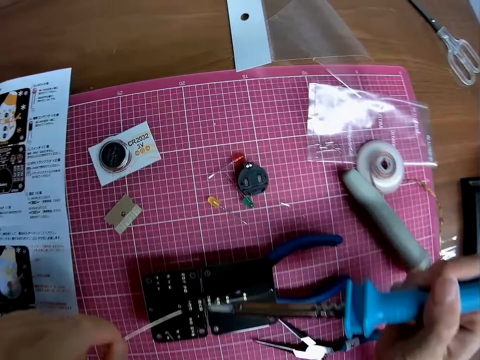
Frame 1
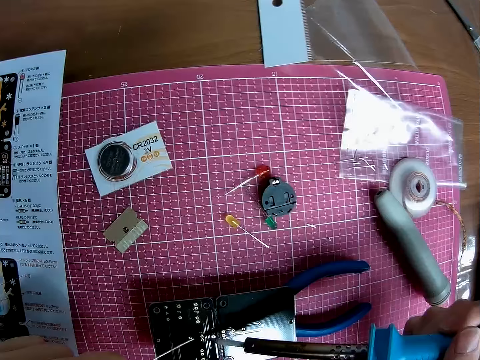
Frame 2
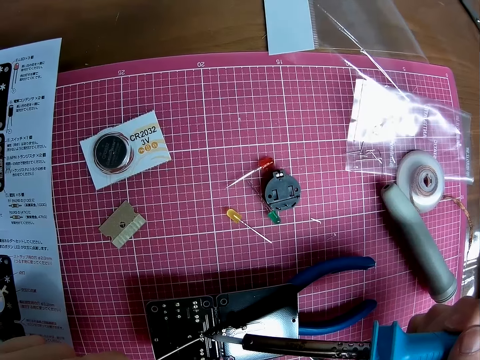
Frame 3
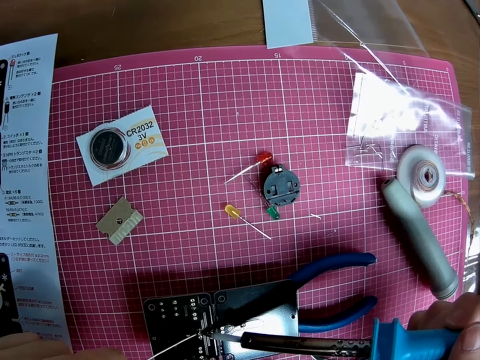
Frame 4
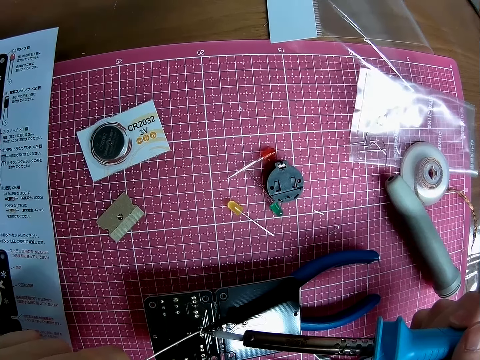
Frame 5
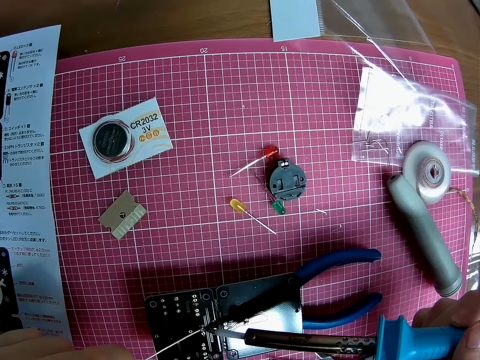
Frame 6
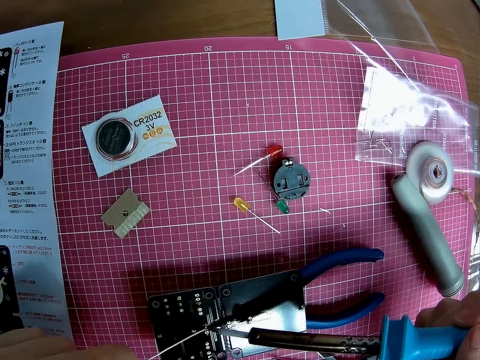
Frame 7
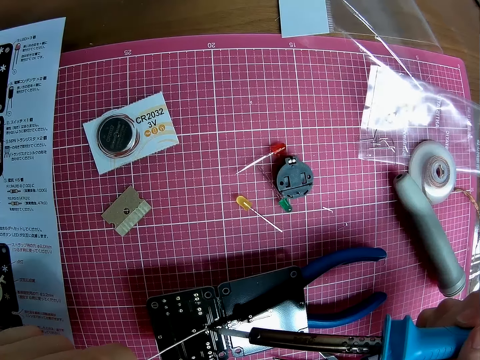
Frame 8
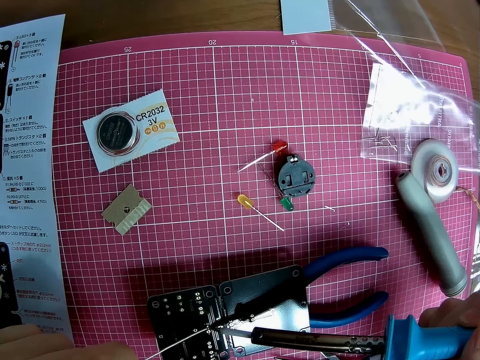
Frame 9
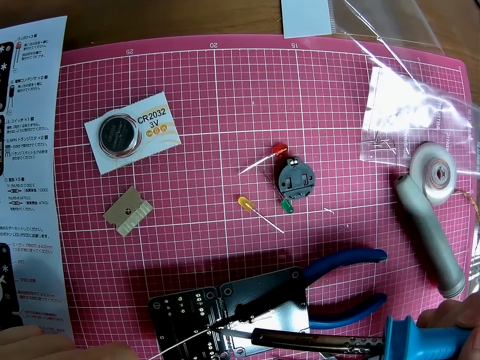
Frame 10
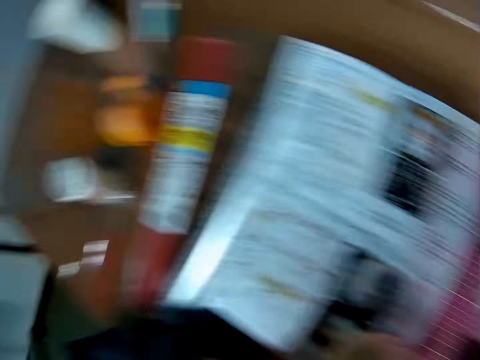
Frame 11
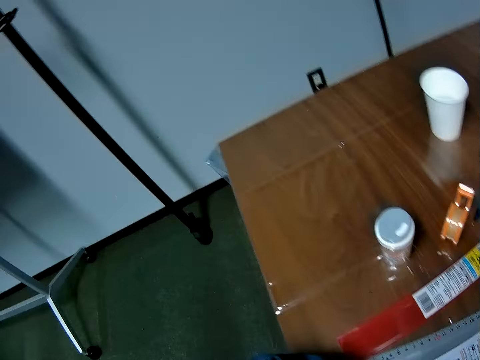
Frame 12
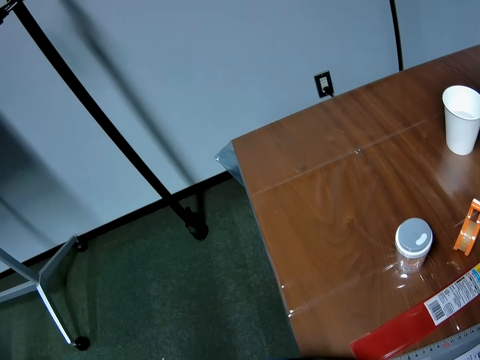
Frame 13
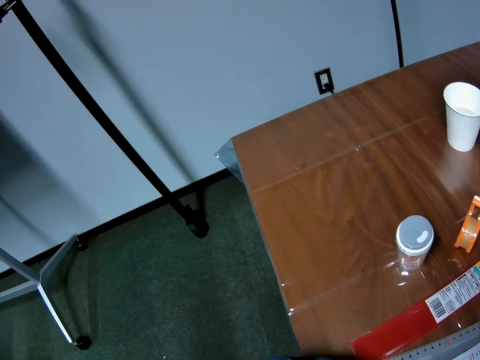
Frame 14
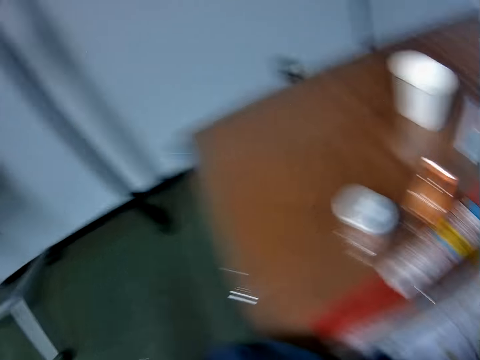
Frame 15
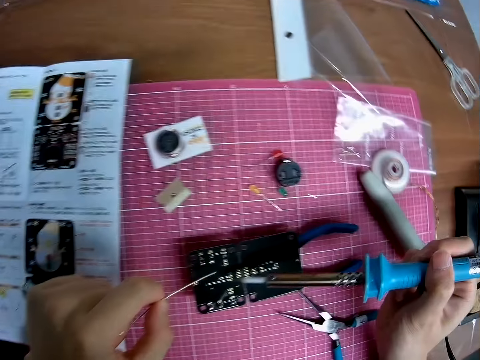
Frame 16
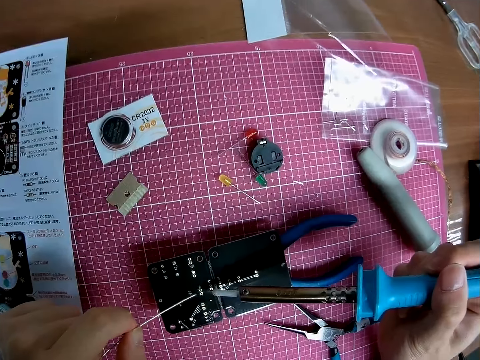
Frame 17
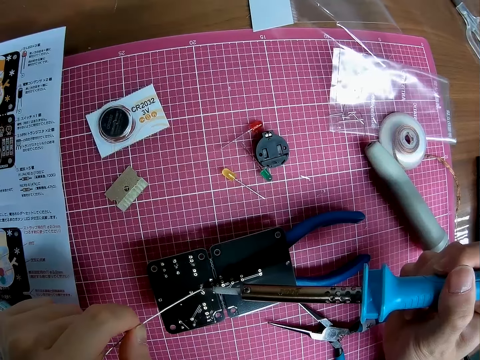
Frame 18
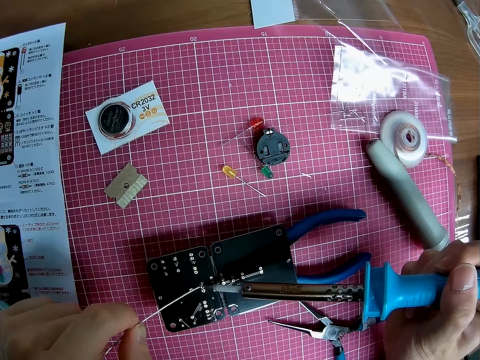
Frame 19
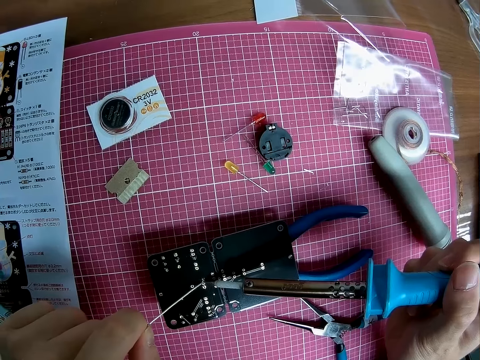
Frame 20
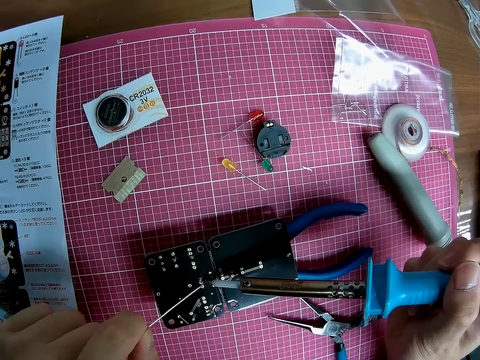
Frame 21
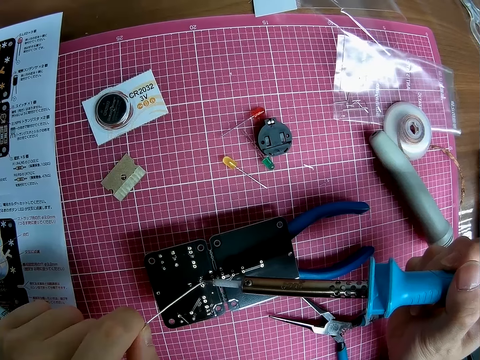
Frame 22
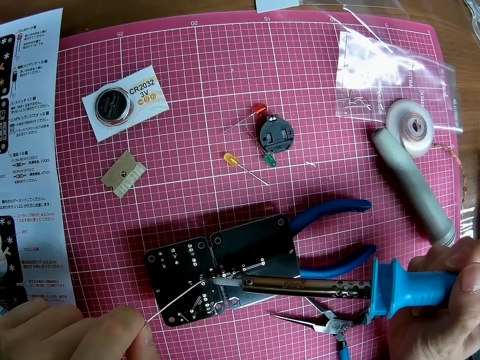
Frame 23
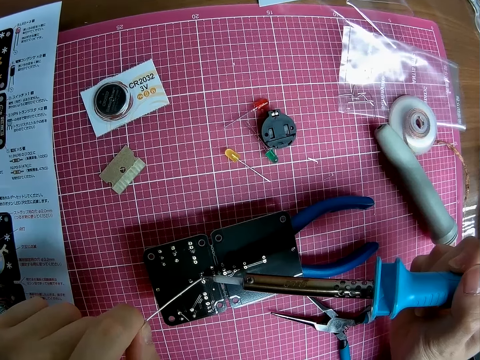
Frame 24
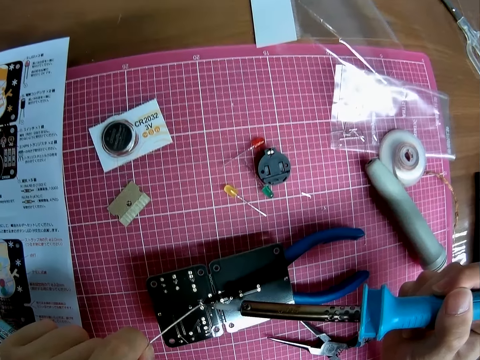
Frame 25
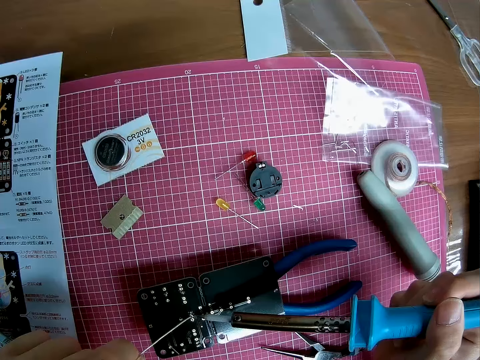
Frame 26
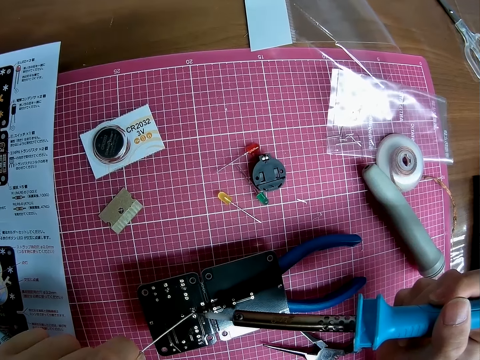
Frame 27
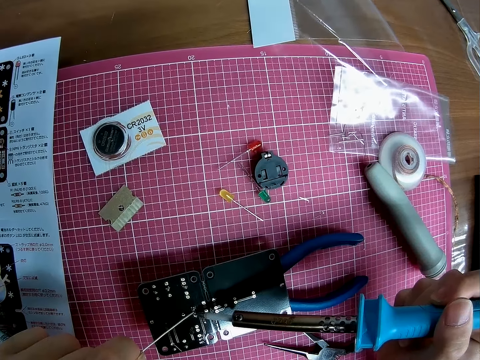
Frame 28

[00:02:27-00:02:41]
The camera wearer melts the solder with the soldering iron on the circuit board. He looks towards his left. He melts the solder with the soldering iron on the circuit board.

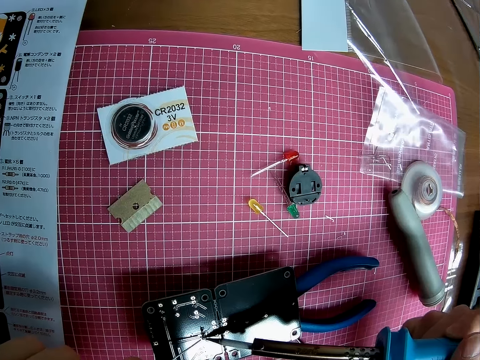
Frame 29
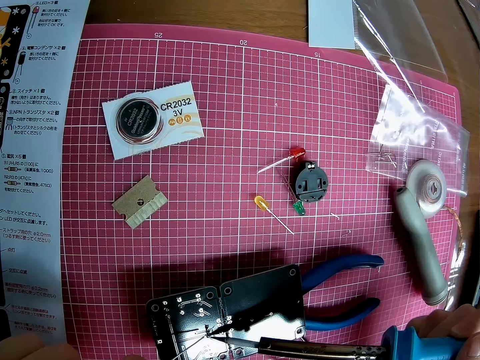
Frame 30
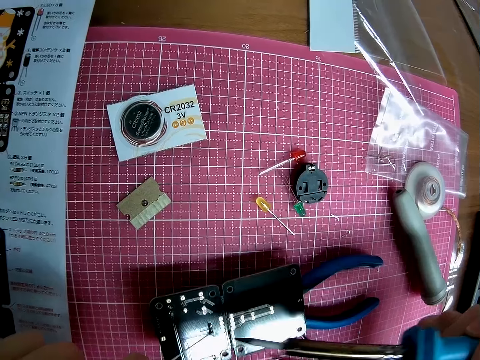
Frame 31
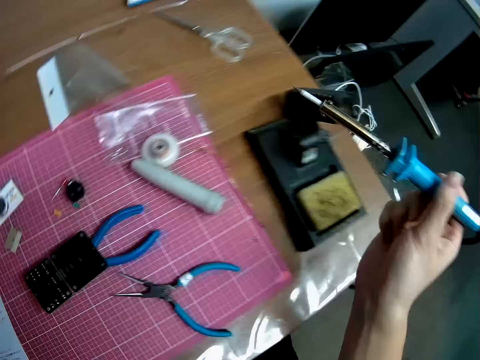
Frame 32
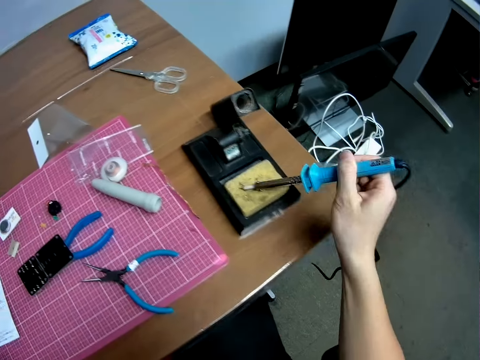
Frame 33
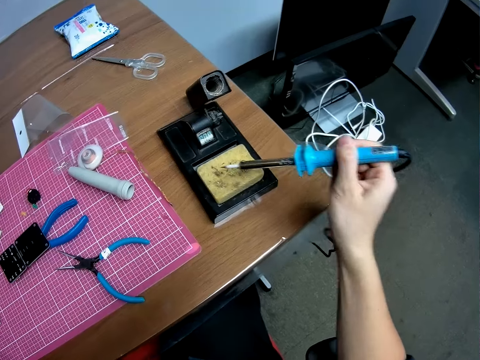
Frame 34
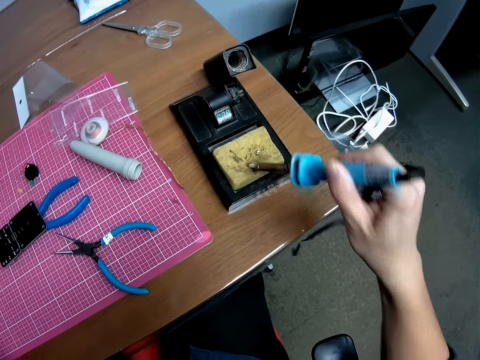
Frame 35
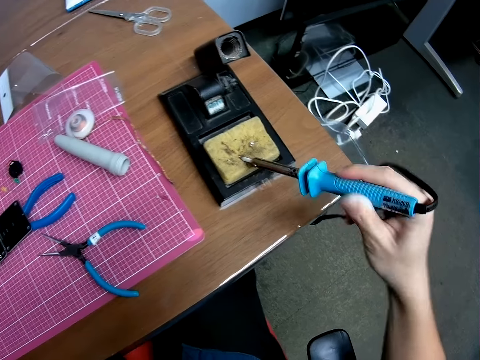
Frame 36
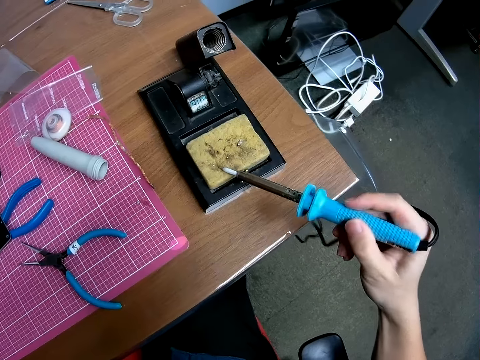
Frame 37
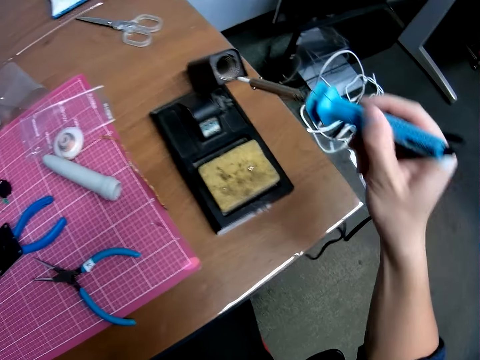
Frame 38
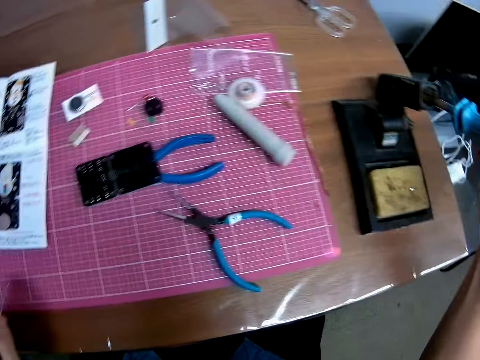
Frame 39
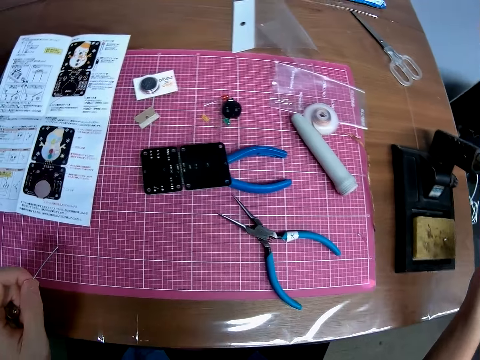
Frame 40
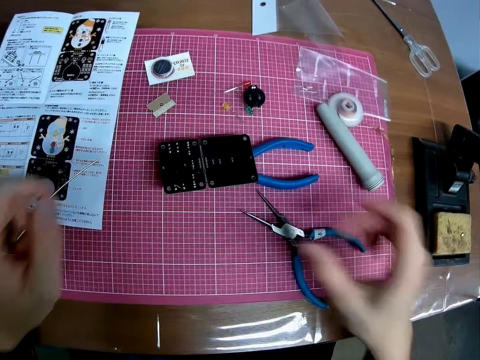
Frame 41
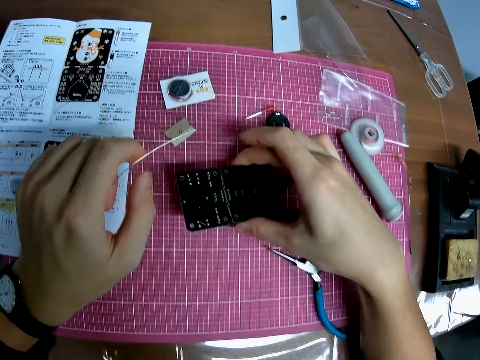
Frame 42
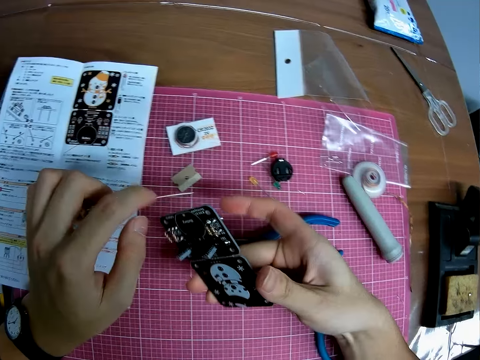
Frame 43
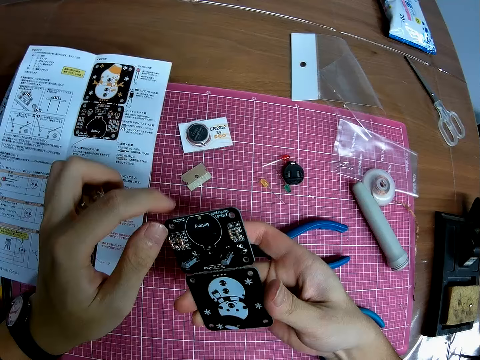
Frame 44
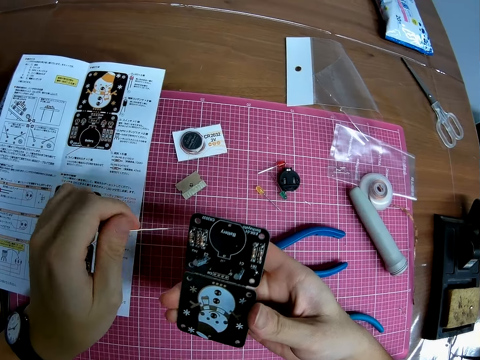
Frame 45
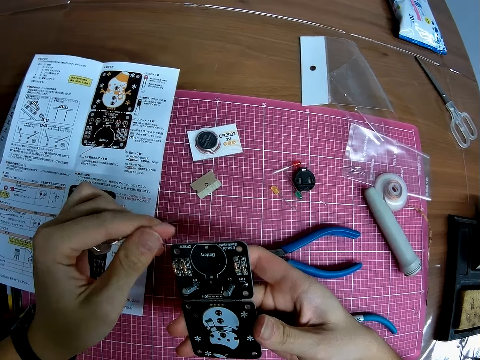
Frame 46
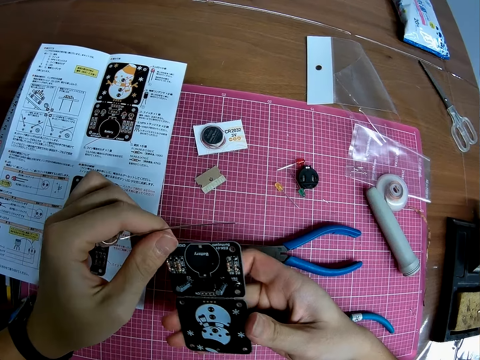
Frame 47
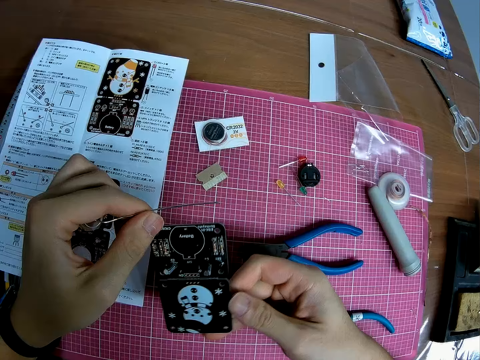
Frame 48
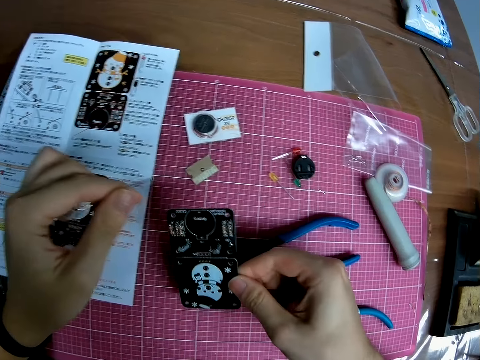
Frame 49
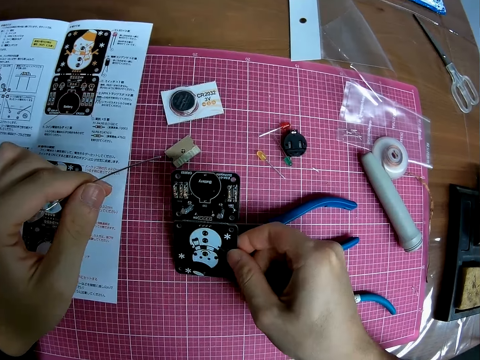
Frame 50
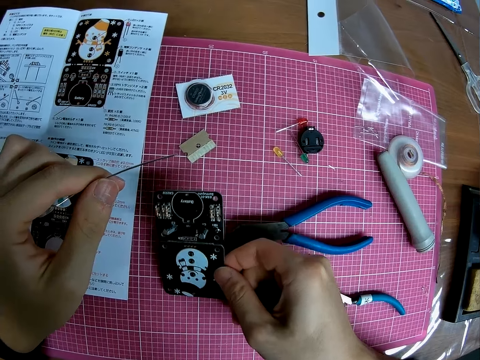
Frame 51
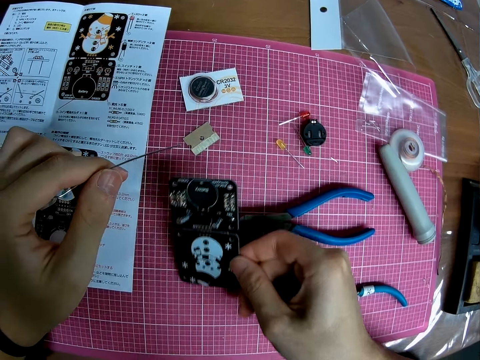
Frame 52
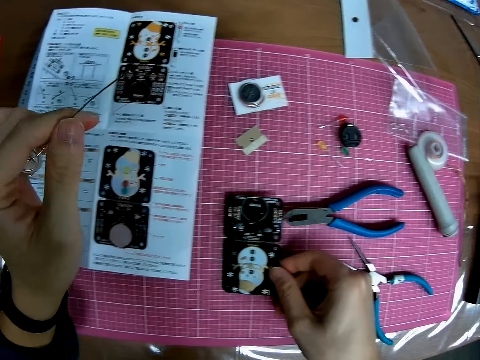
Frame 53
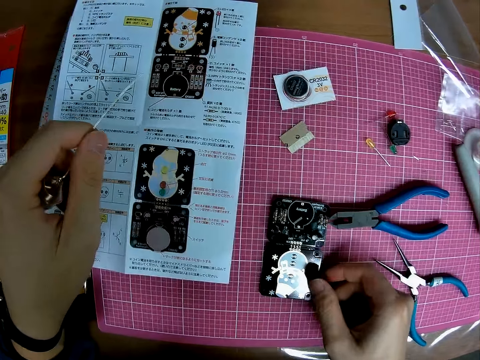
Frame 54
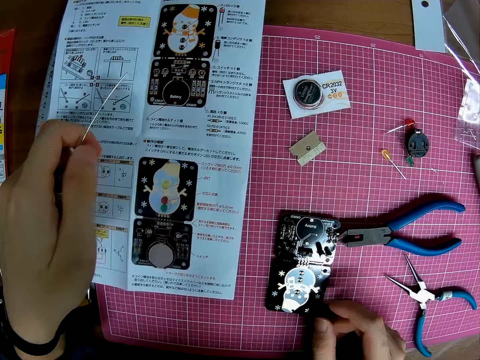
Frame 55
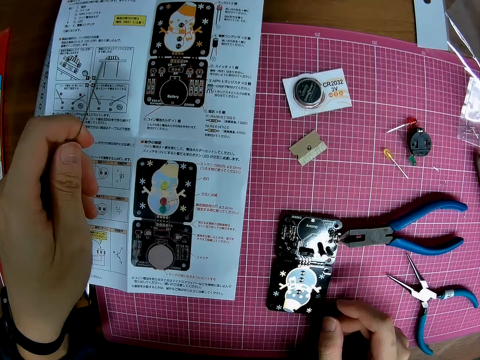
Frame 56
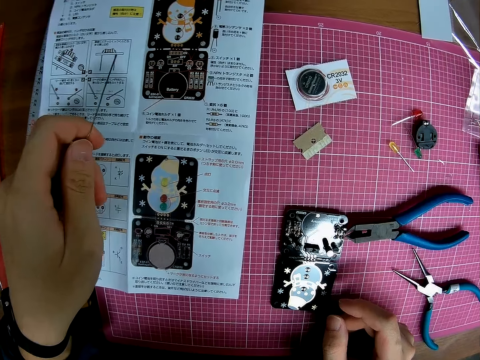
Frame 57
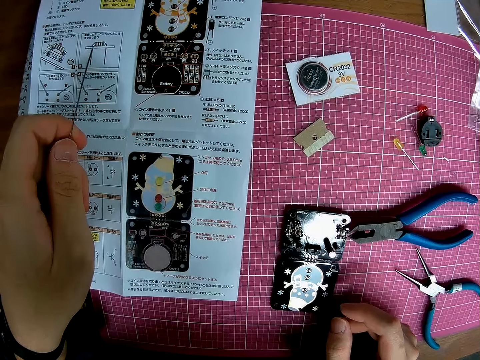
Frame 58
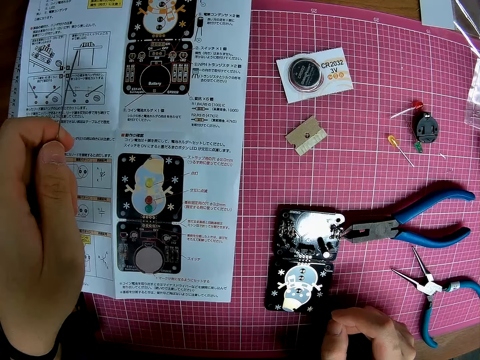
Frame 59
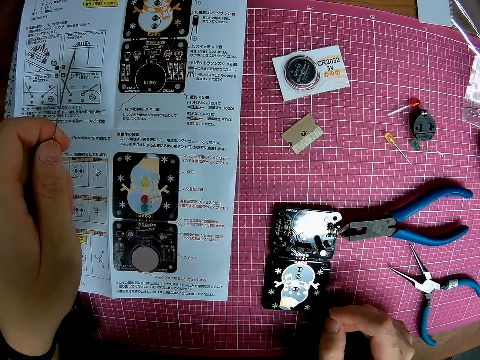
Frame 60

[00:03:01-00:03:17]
The camera wearer puts back the soldering iron. They wipe the tip of the soldering iron on a foam. They drop the soldering iron. They lift the circuit board or stereo board. They fix the stereo board. They drop the circuit board. They check the paper manual.
